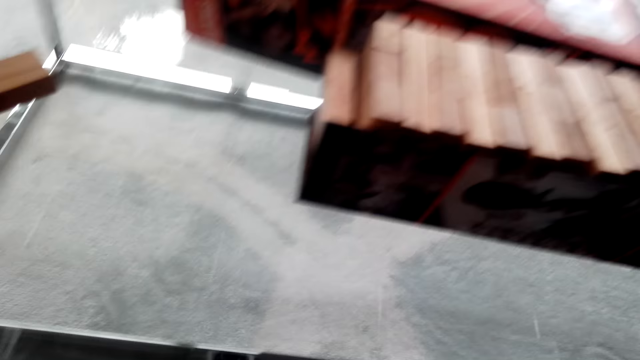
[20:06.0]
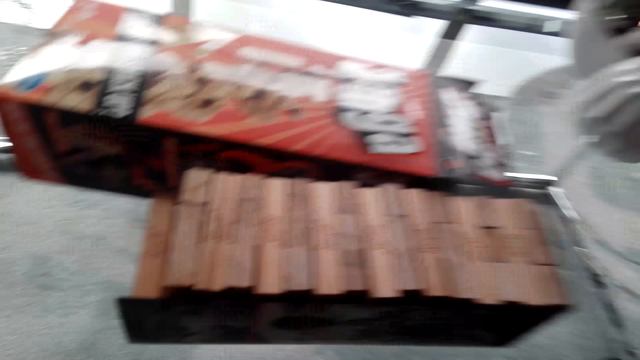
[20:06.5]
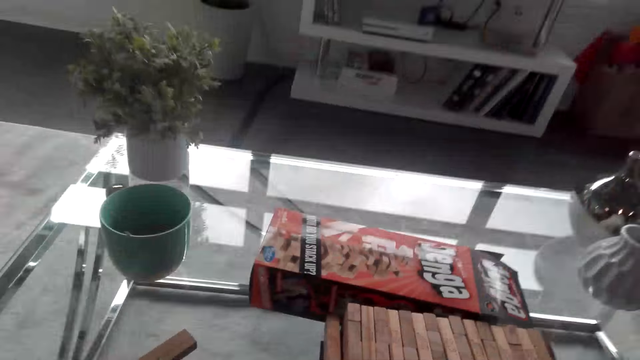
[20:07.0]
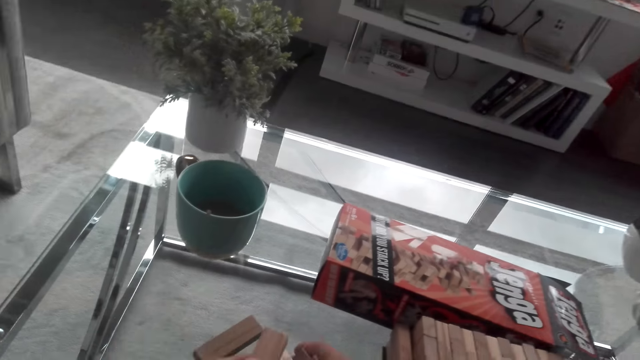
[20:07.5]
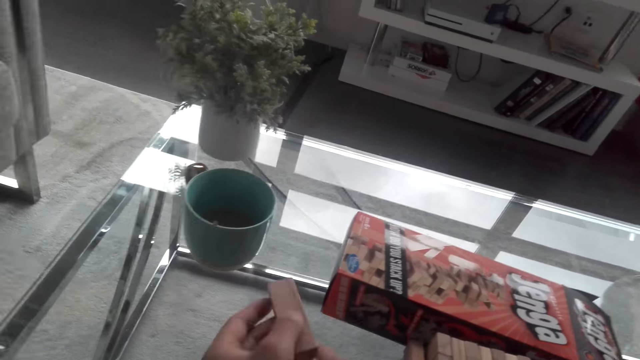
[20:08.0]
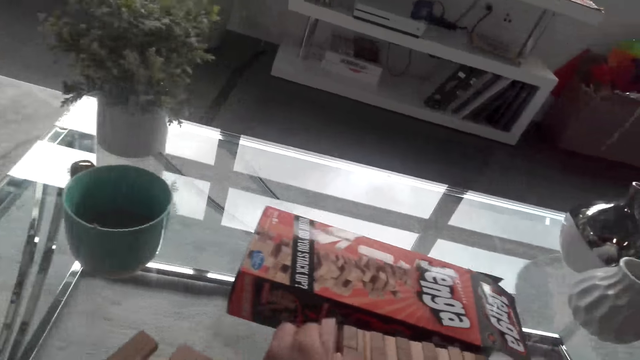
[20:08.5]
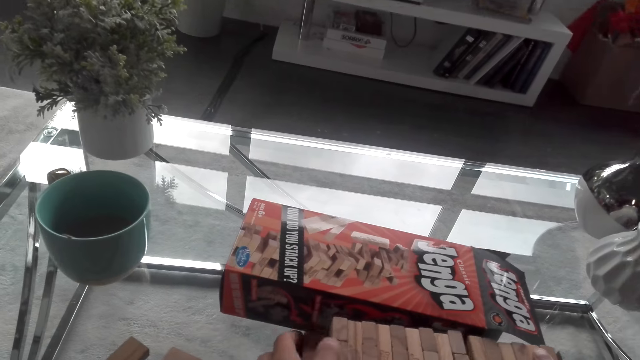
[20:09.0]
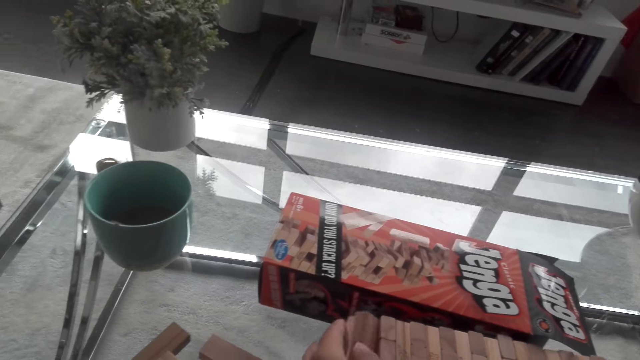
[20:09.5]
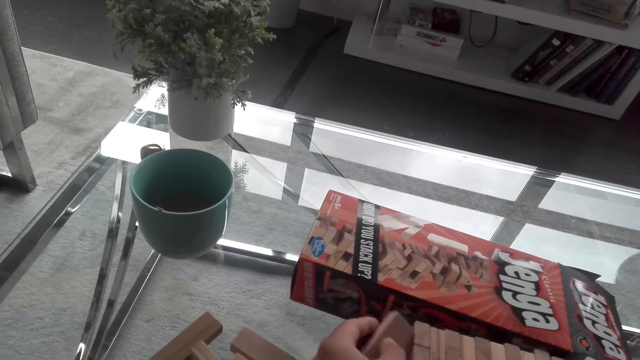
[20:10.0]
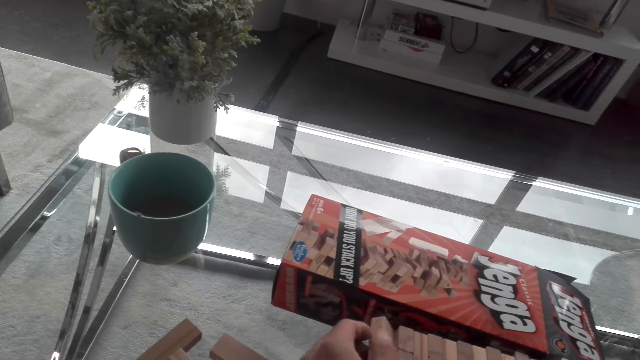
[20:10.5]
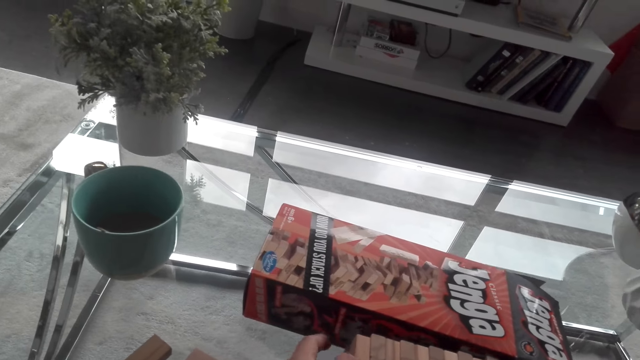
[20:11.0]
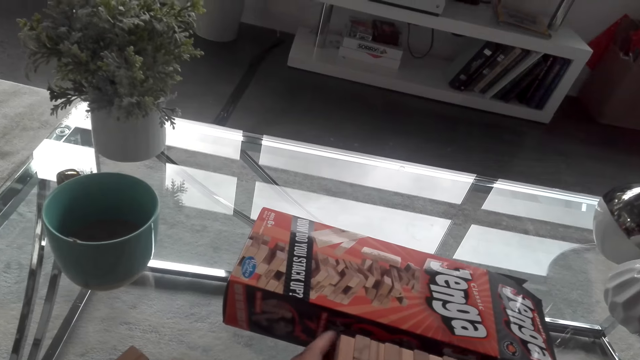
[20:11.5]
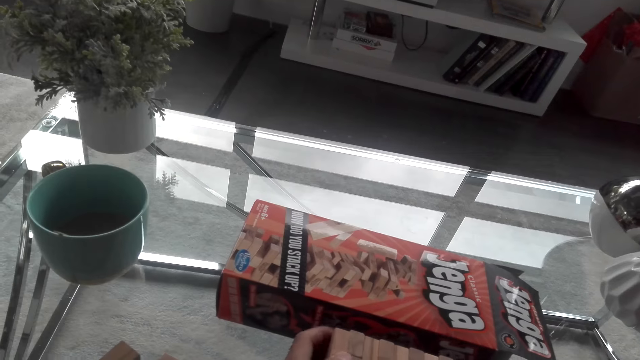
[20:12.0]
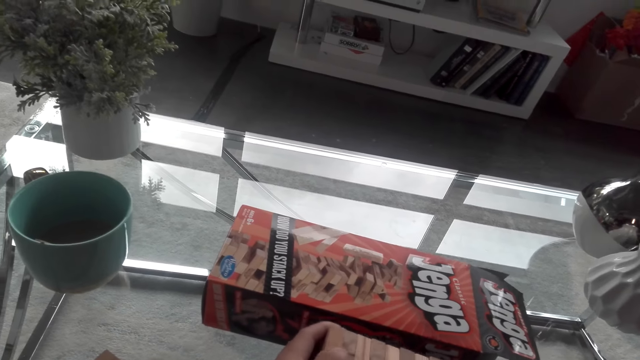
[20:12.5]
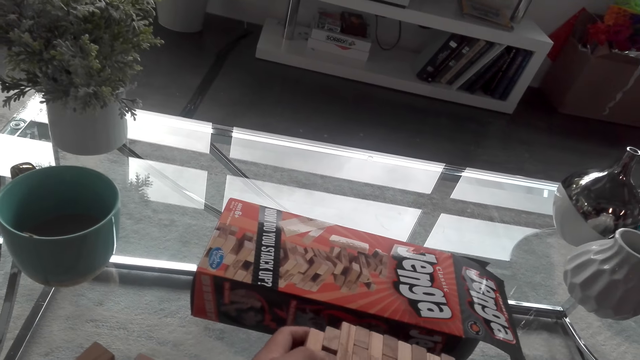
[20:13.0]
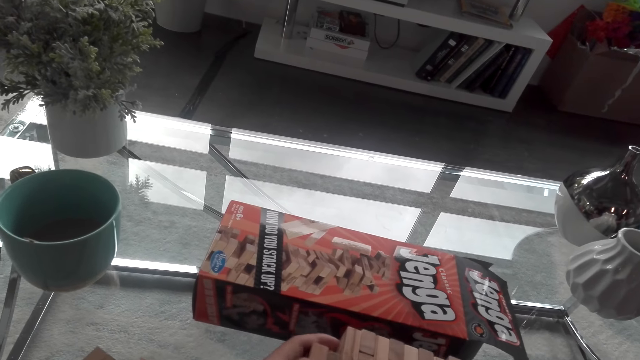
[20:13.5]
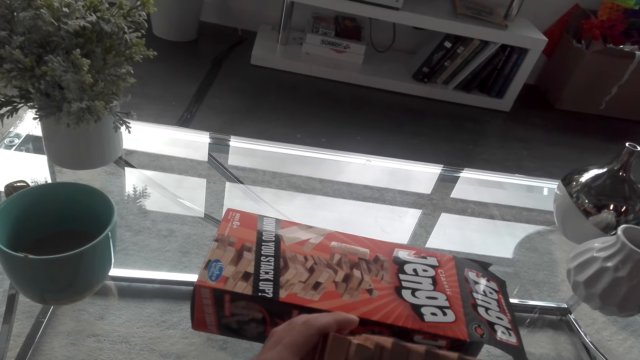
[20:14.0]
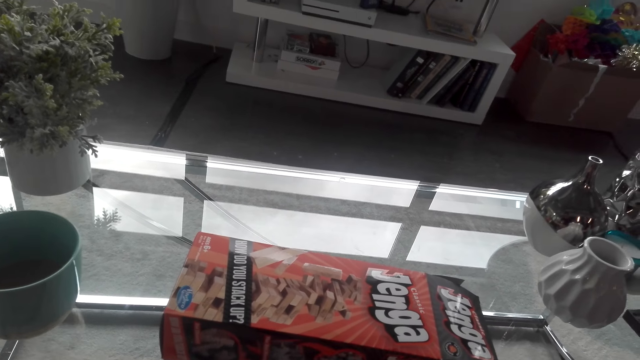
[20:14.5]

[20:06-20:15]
The camera wearer organizes the Jenga game blocks on the table.

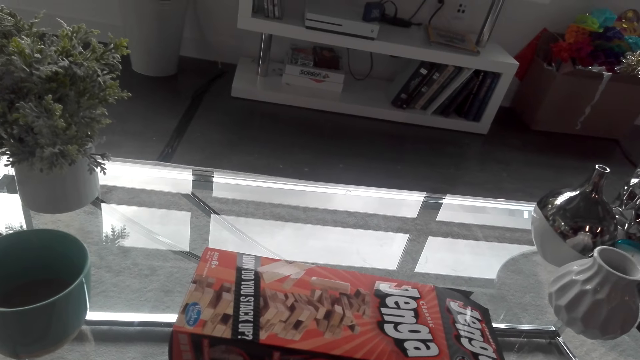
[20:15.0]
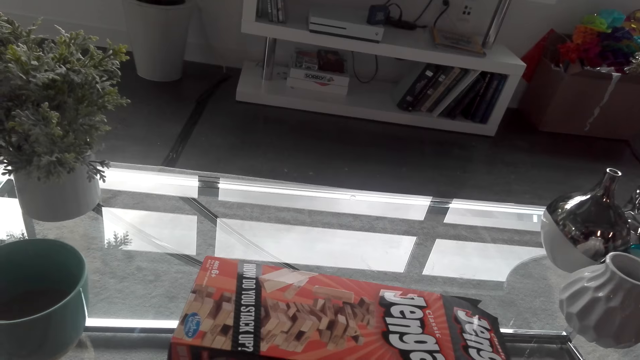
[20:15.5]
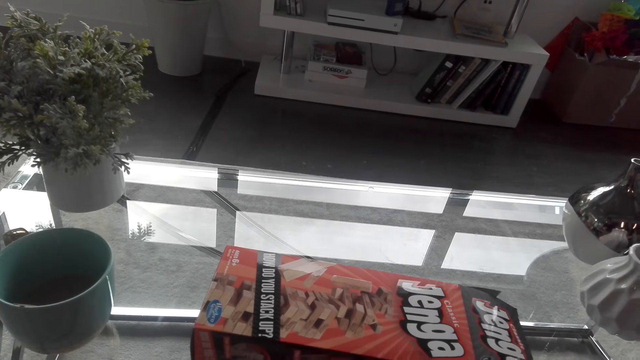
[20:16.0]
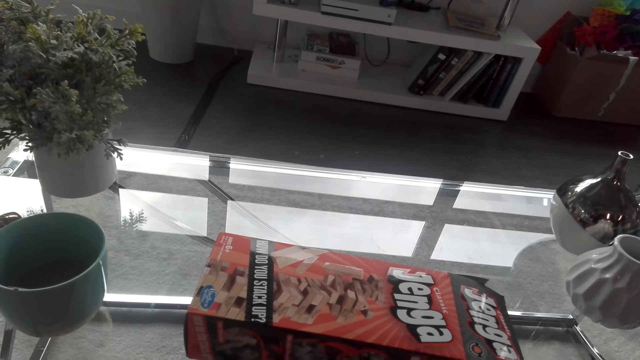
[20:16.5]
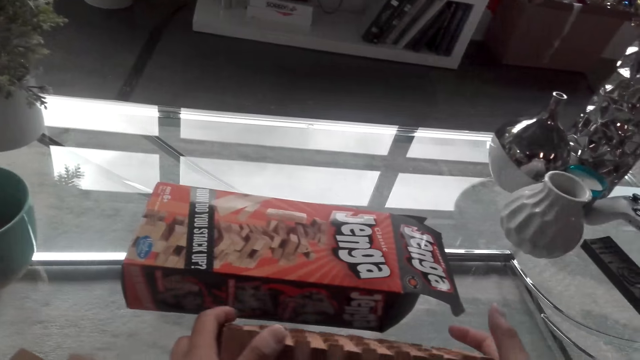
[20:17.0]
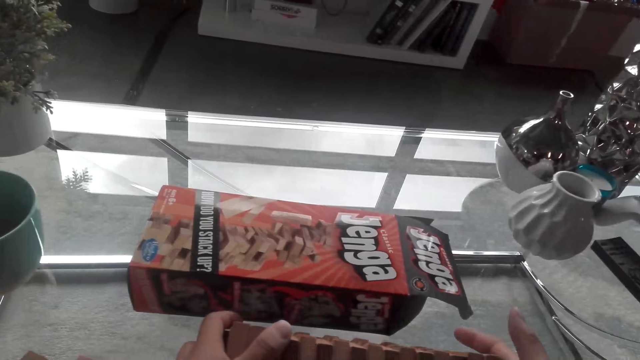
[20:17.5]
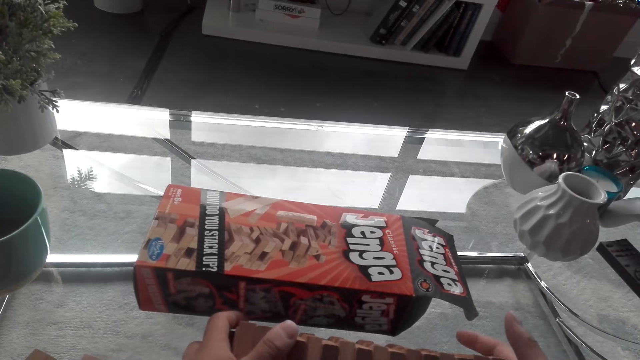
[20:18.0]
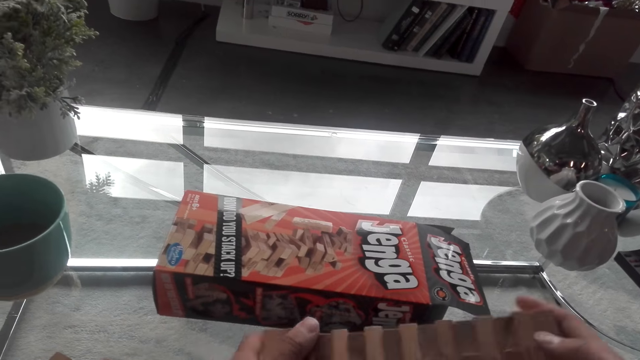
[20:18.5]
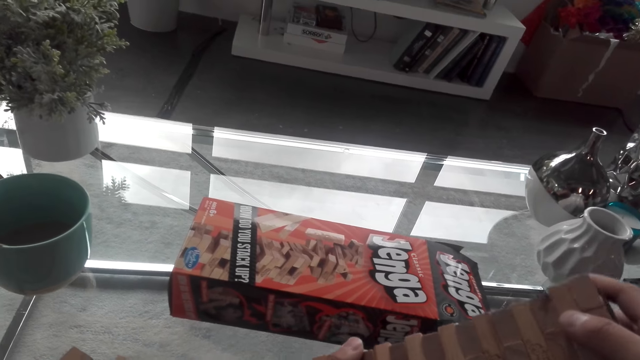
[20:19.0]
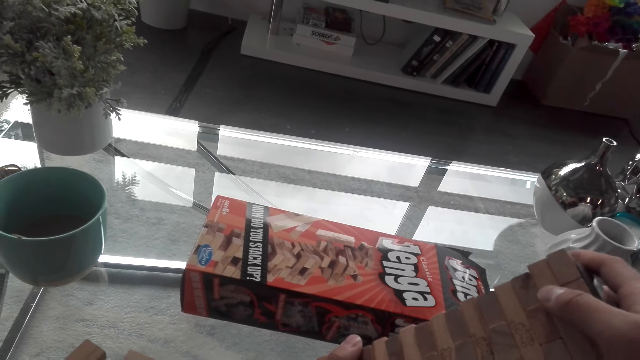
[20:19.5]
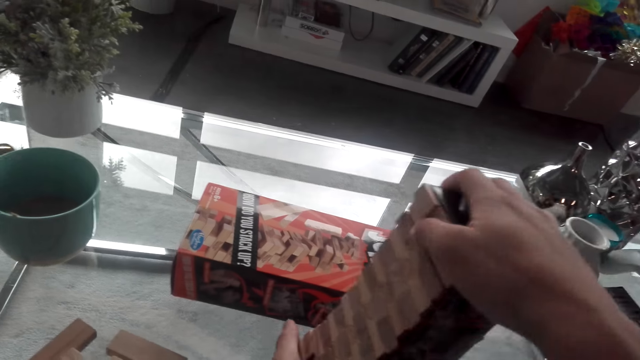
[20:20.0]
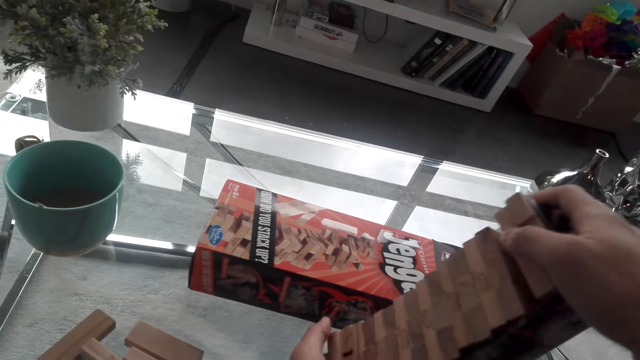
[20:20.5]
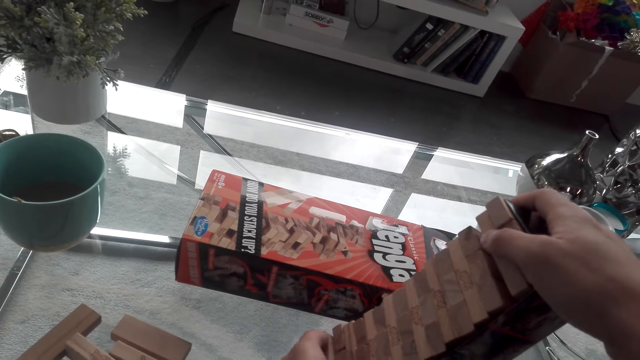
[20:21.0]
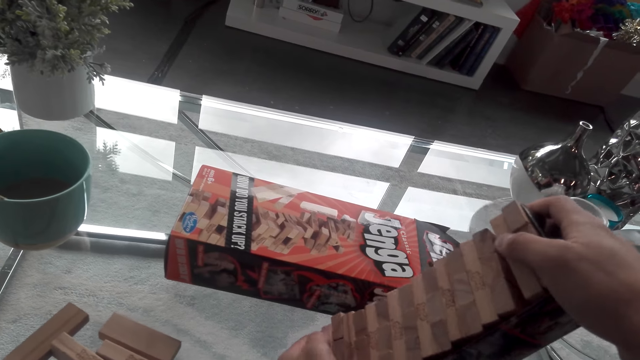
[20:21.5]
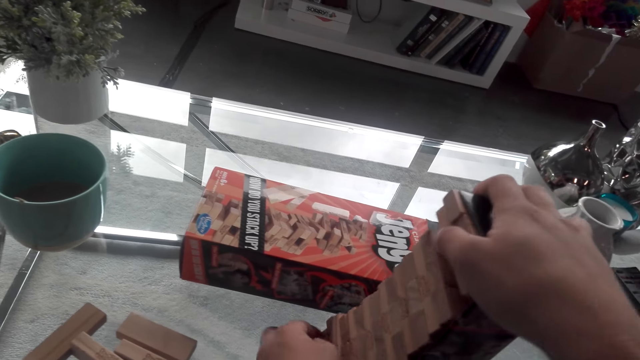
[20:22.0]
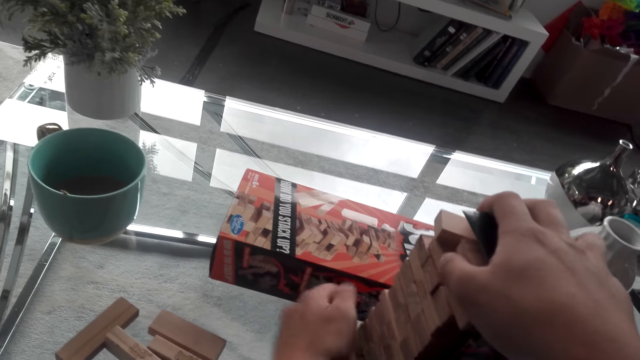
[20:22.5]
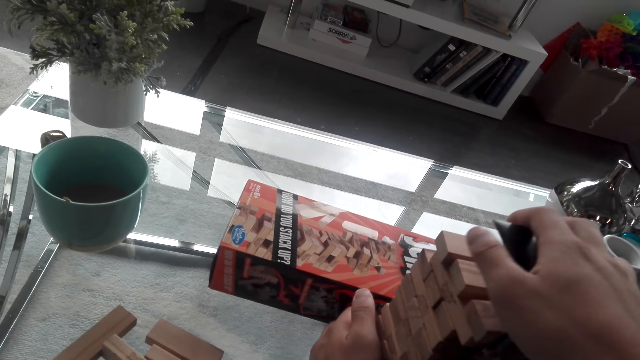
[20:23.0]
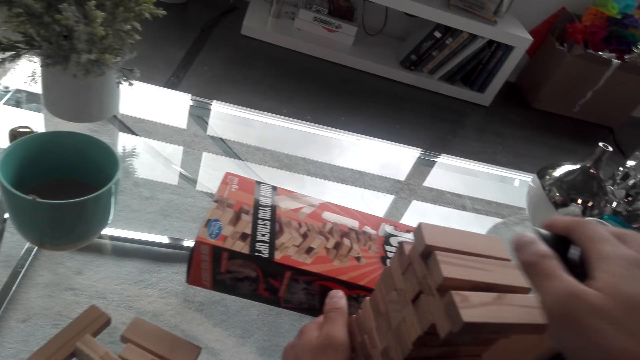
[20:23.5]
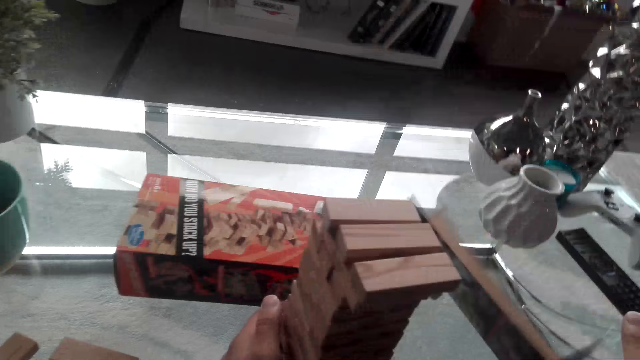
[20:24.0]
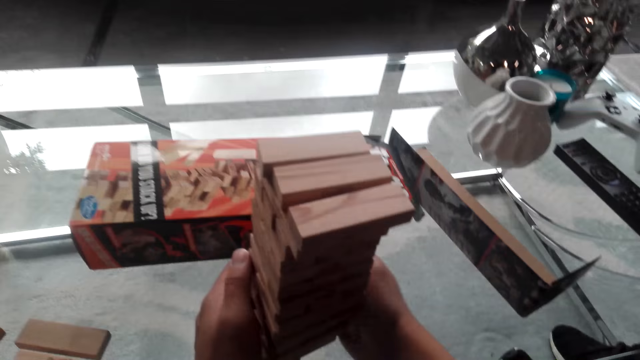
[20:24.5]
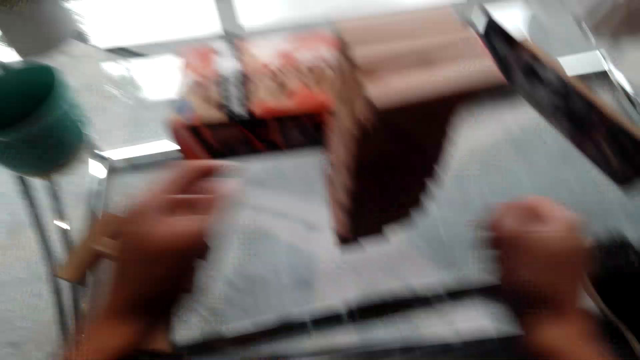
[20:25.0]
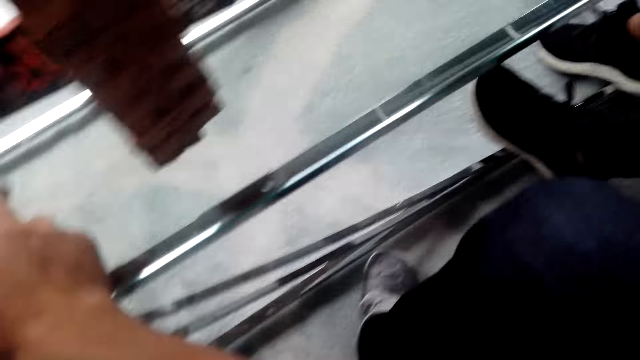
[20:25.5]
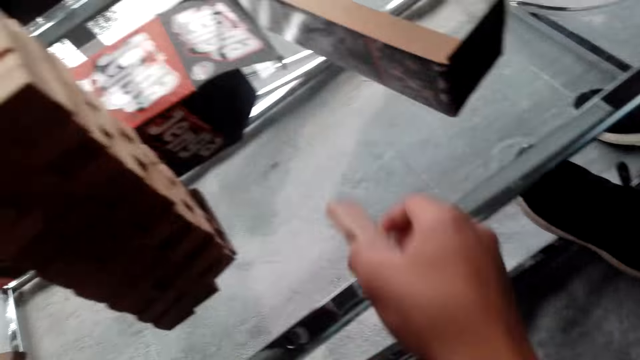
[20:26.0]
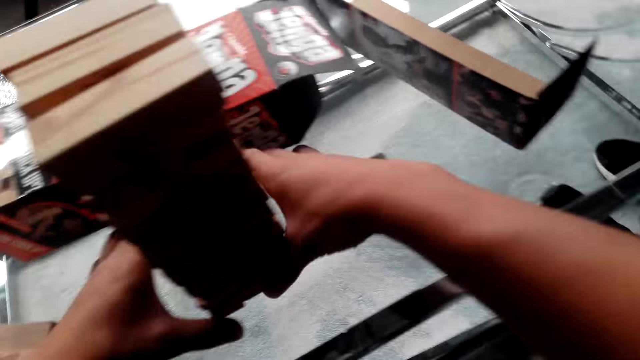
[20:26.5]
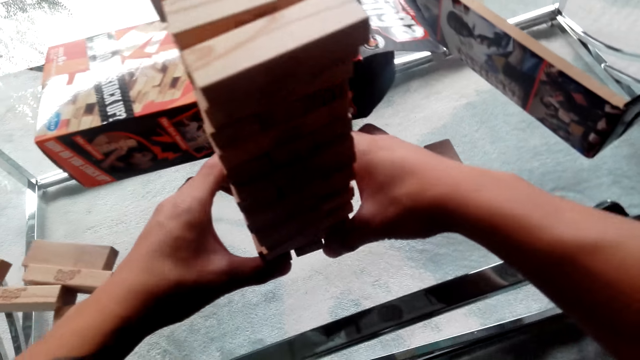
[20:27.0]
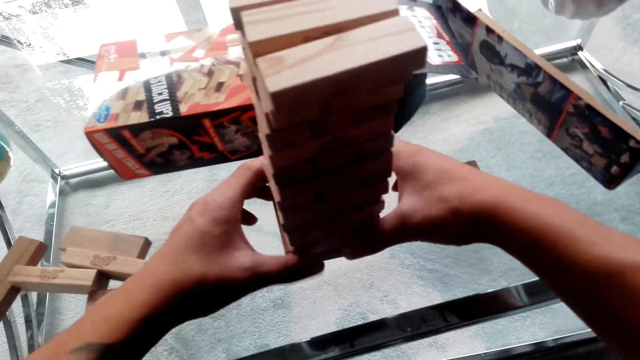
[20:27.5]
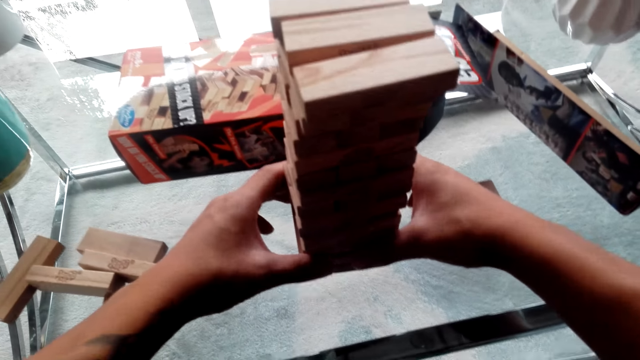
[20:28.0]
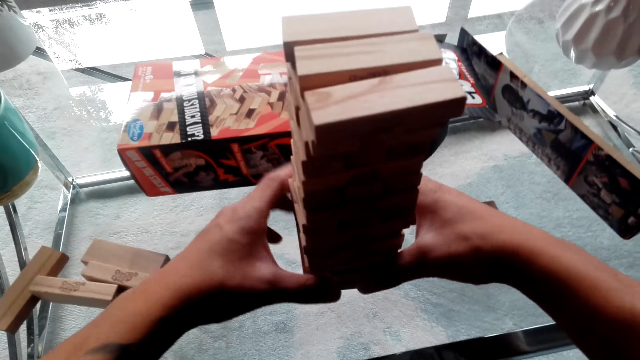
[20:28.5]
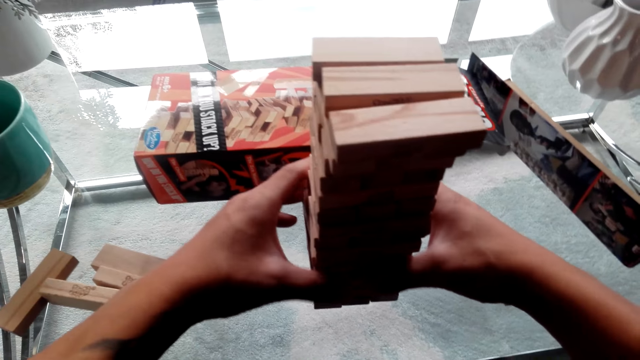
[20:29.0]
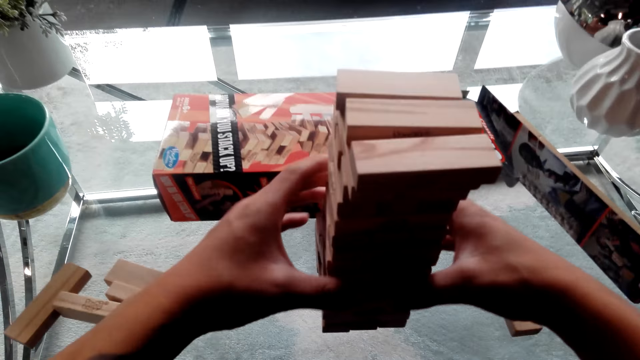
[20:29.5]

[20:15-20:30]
The camera wearer sets up the jenga game blocks on the table. They lift the blocks upright. They drop the jenga block on the table. They pick up the jenga game block, drop the jenga game block on the table and adjust the jenga game blocks.
